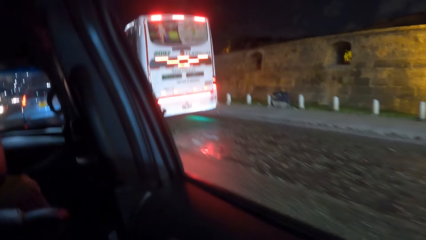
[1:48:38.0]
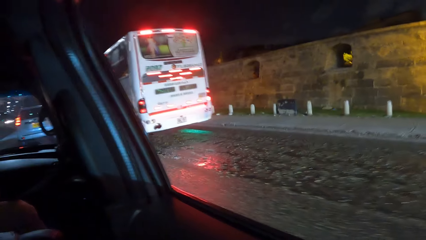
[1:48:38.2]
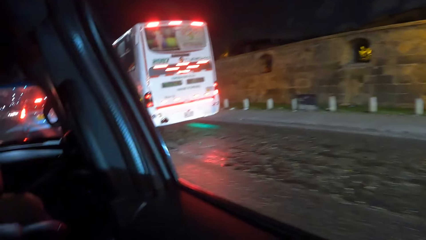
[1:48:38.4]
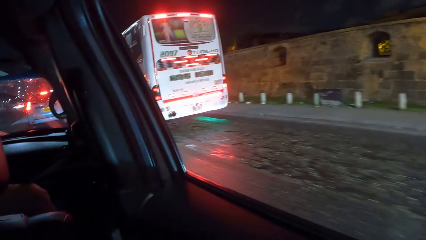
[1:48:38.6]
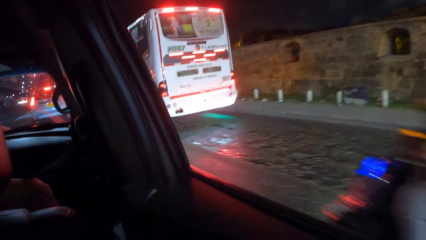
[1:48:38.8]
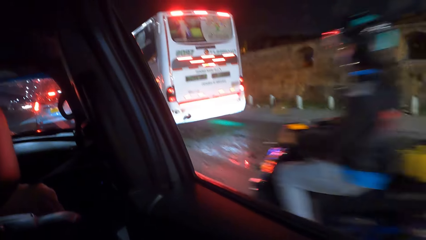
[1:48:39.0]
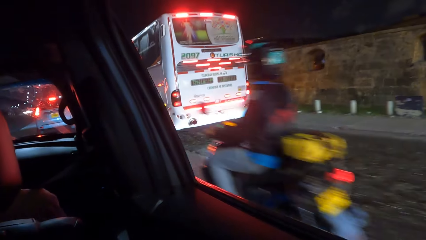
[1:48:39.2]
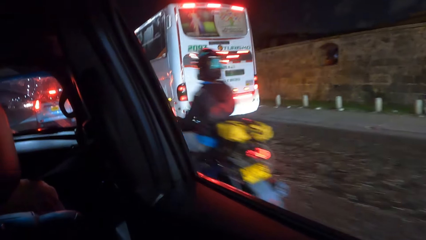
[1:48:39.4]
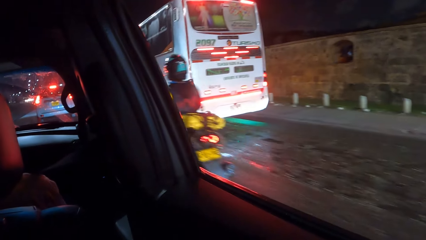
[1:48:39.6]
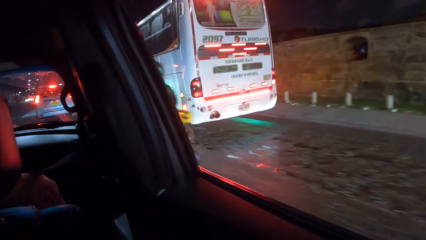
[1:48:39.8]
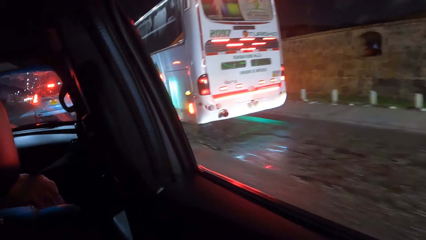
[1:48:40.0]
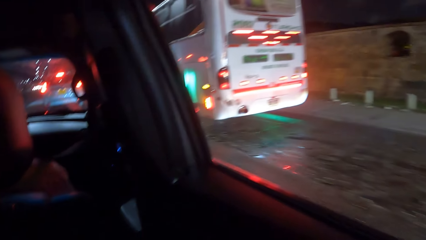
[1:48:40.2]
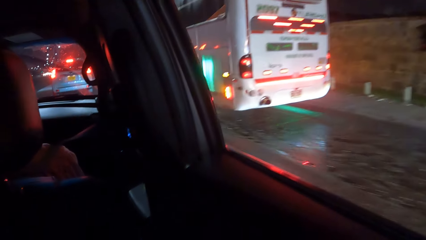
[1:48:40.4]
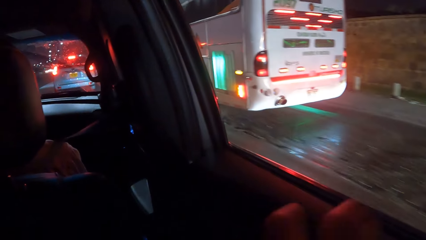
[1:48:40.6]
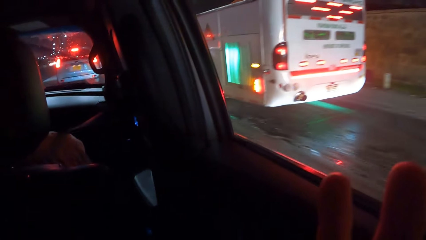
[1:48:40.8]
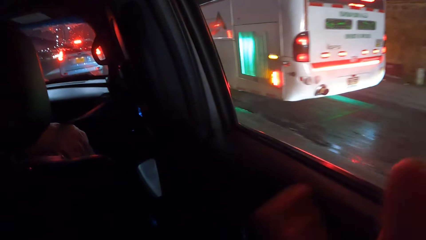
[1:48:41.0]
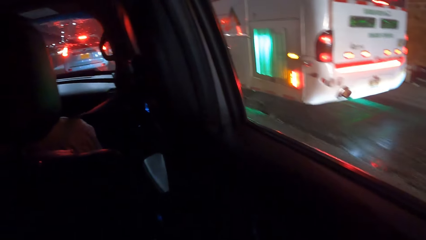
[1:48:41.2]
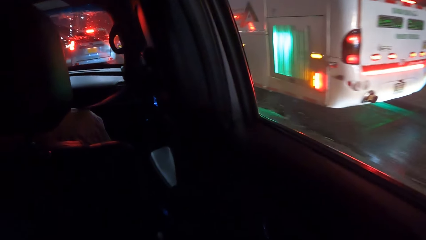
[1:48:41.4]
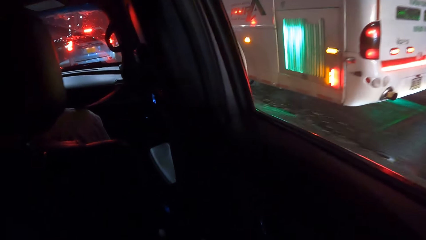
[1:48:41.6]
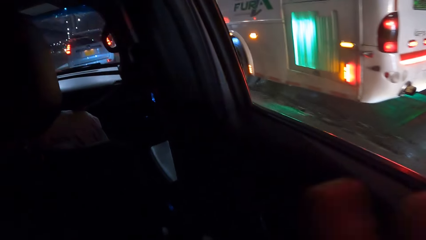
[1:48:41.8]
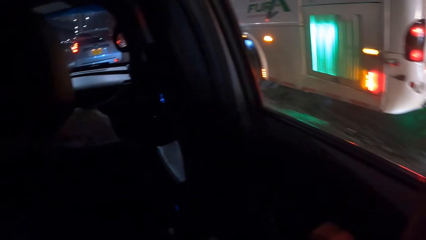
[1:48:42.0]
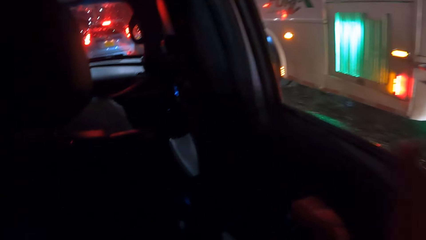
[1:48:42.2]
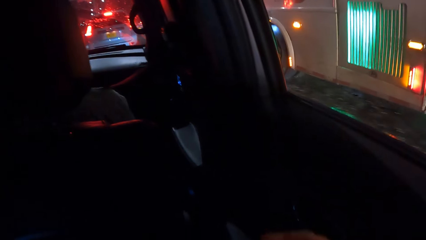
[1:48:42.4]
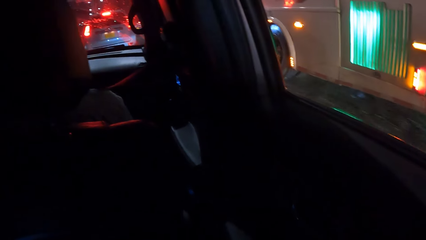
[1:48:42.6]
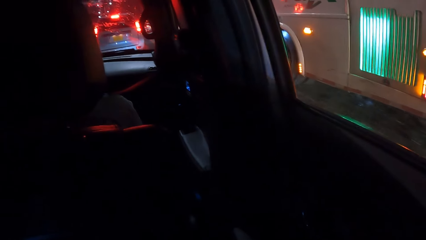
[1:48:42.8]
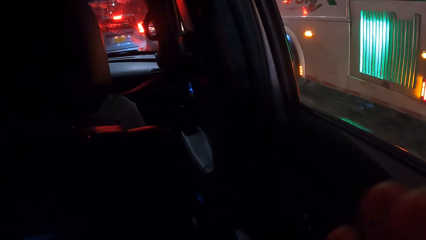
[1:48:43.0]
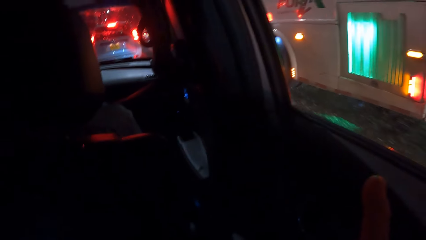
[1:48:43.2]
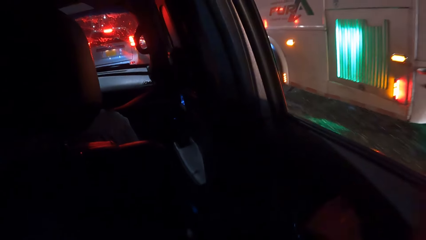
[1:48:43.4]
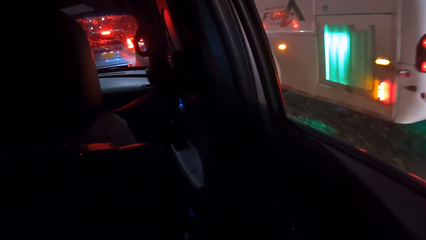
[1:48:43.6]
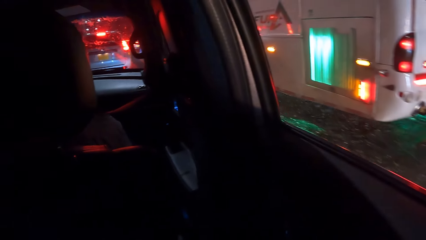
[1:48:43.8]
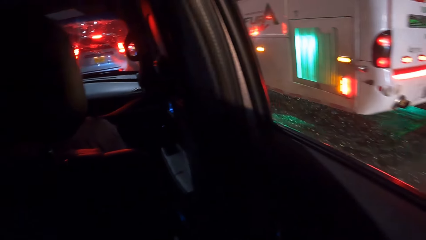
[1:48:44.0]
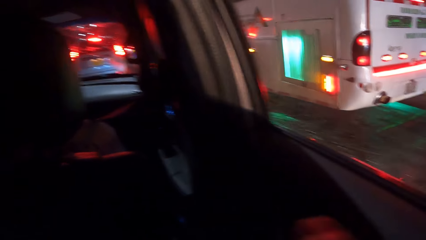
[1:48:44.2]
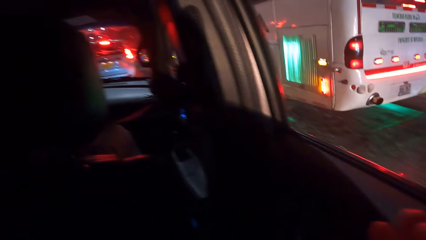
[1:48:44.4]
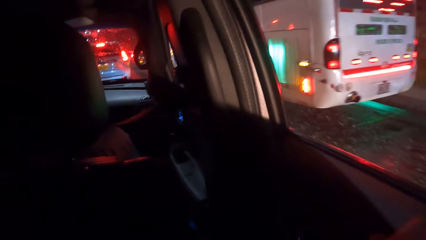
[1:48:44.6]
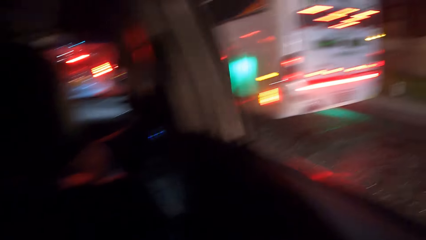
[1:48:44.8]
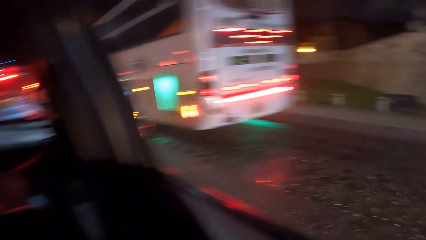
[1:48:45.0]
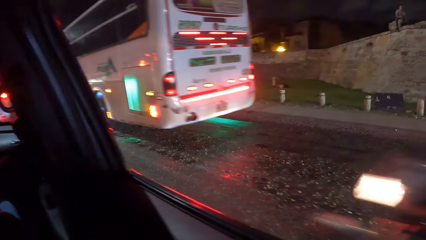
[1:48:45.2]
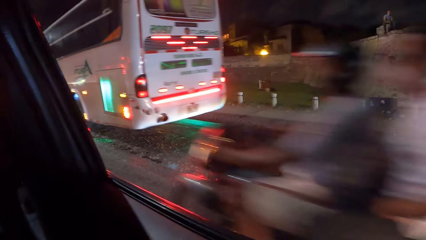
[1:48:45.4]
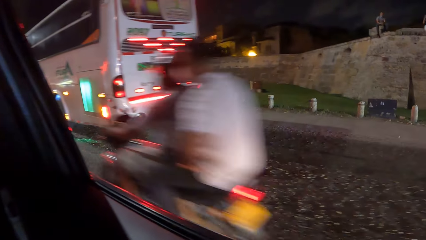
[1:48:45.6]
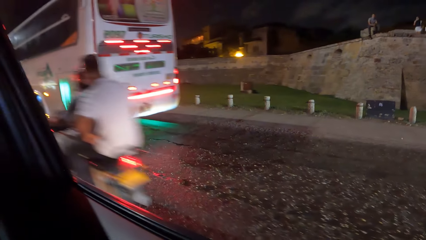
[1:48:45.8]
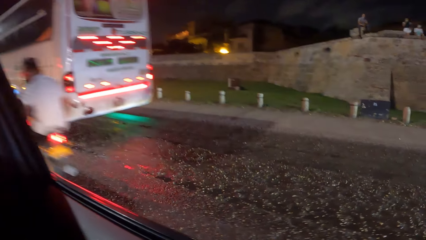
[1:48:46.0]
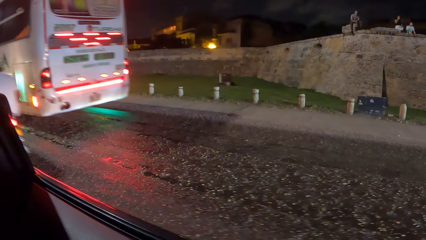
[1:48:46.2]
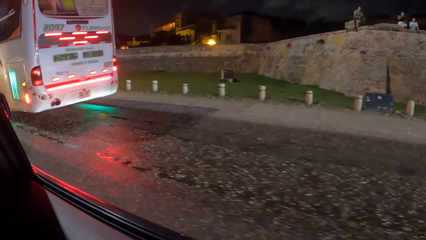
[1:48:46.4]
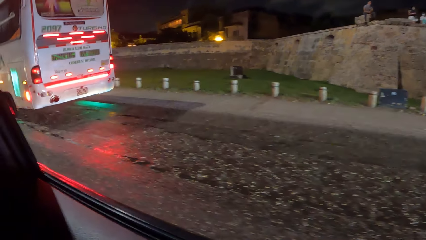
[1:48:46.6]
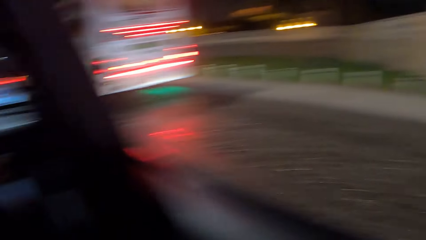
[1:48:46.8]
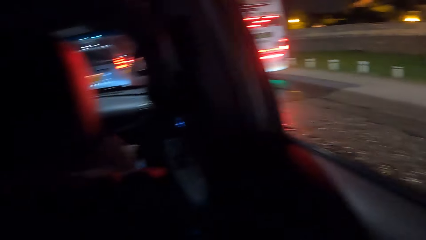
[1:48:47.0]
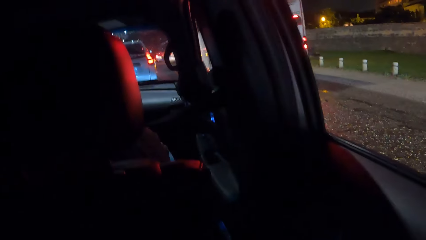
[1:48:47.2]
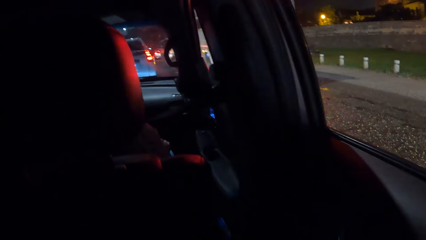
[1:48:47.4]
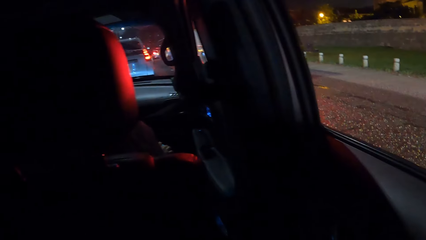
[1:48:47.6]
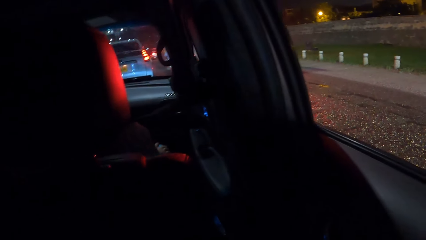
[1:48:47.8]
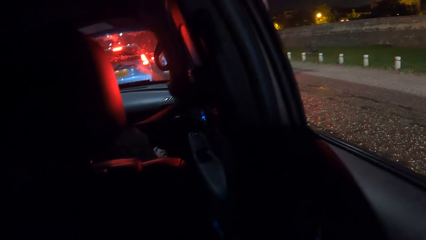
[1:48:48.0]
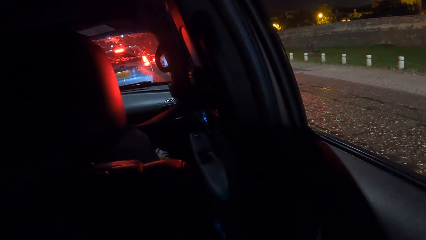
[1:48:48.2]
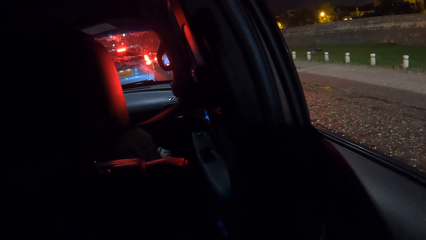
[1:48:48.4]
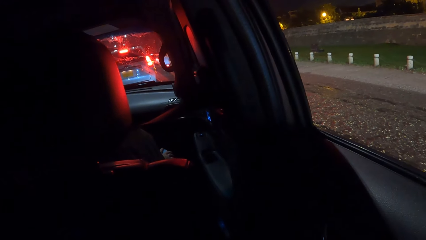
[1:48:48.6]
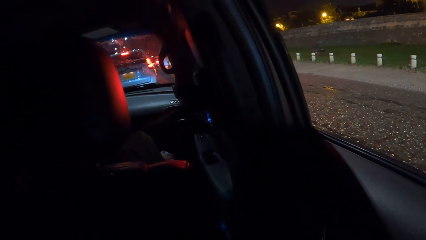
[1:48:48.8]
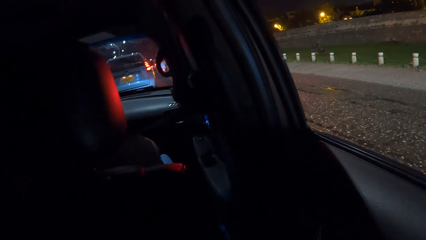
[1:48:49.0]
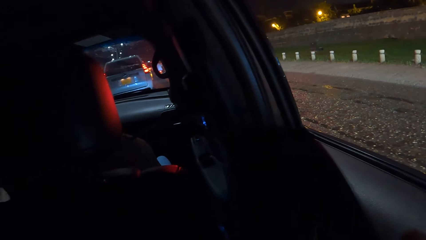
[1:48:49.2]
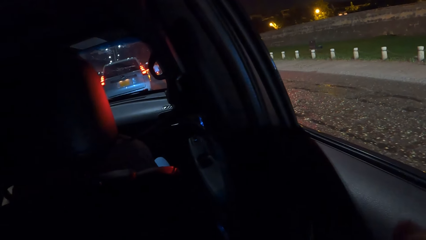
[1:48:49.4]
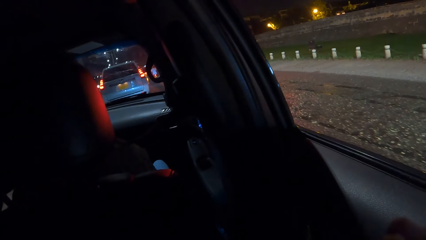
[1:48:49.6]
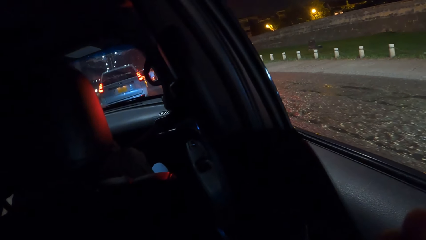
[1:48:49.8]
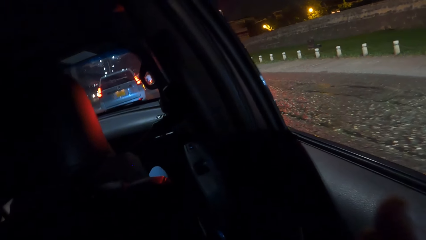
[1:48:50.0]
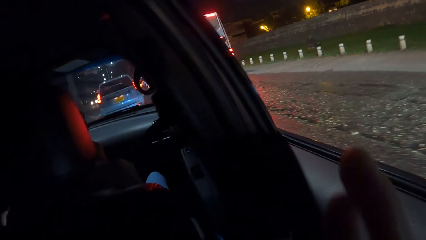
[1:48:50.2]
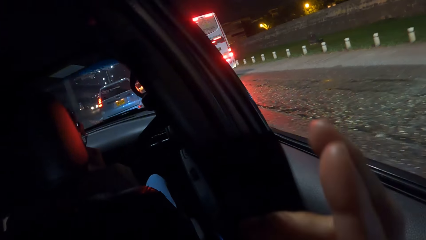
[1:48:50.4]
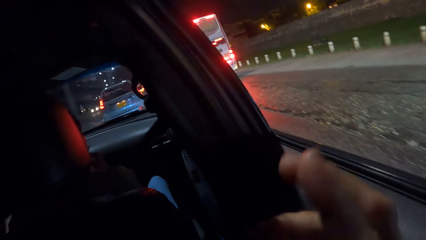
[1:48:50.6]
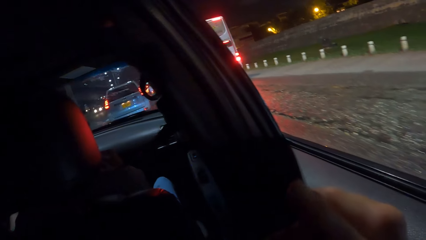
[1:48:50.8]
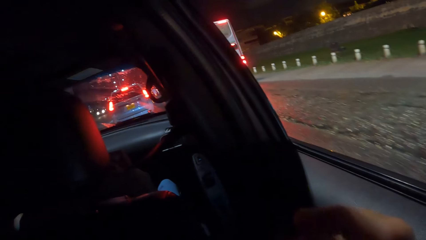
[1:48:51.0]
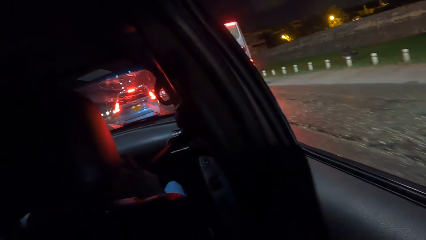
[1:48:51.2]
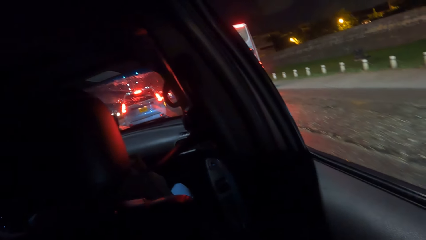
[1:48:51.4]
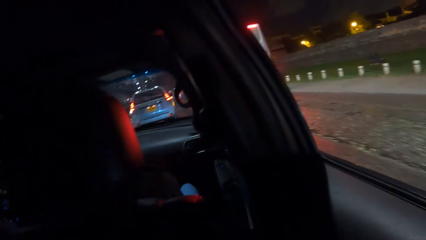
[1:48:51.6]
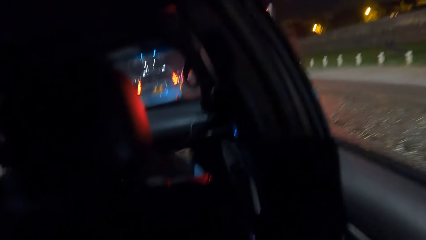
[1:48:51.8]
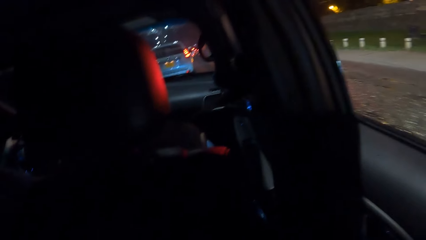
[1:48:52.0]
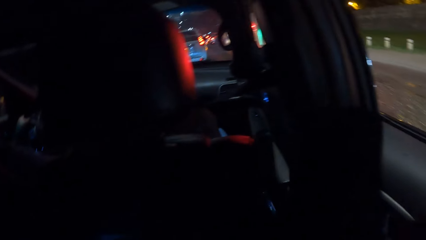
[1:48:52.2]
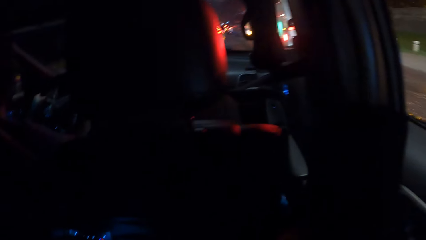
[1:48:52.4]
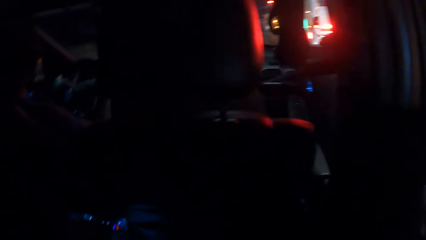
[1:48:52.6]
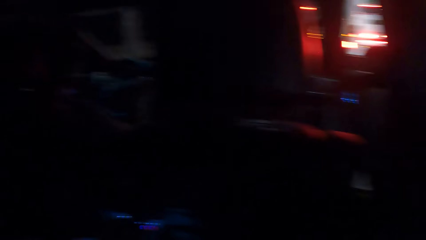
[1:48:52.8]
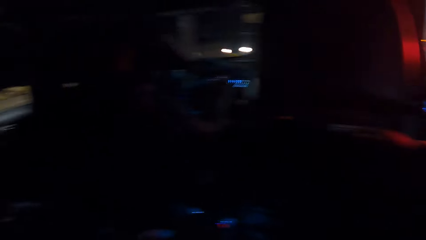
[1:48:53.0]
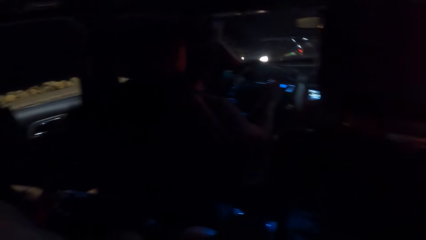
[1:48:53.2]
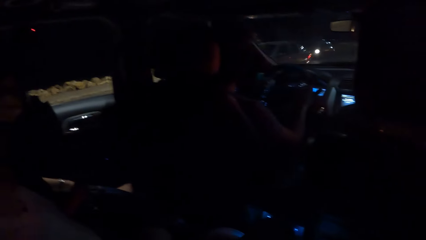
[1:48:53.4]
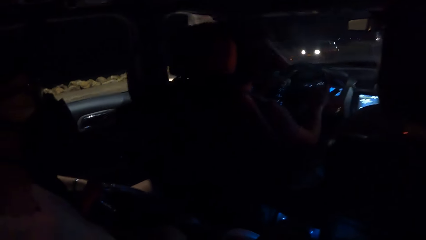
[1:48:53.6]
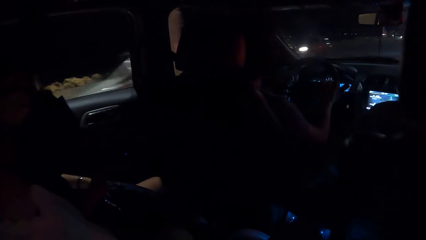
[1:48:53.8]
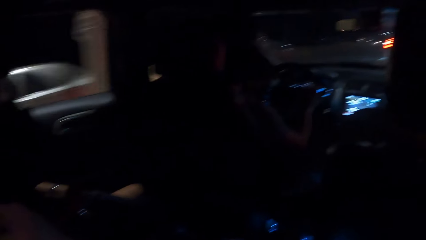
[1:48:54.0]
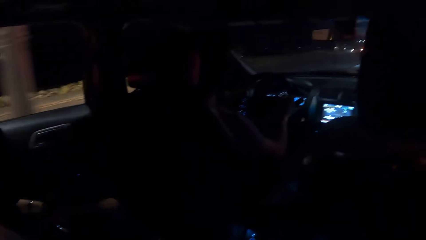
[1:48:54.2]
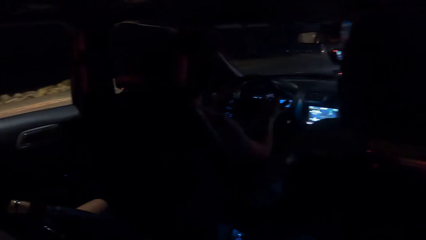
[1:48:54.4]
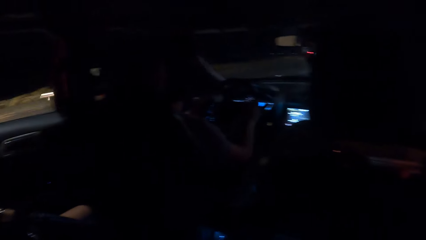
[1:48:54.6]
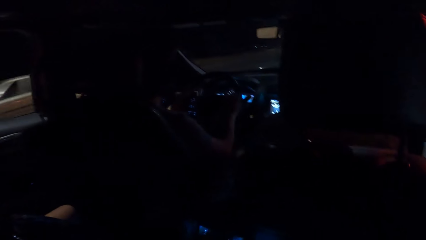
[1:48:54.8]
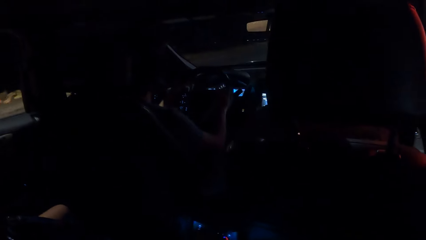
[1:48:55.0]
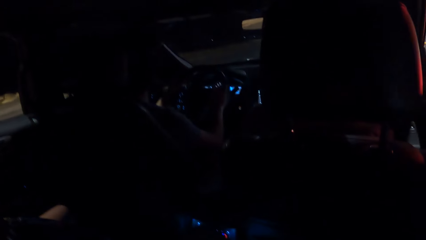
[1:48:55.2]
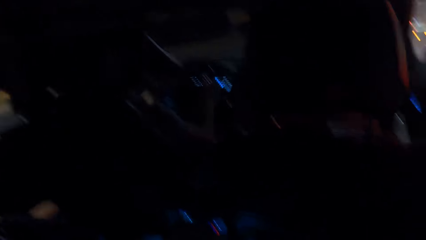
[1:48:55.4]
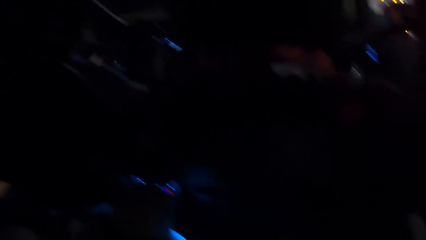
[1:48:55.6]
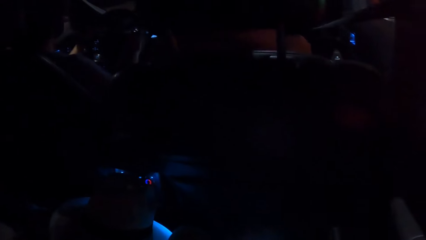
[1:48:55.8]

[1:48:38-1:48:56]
The camera wearer looks outside the window. He moves his hand. He moves the hand. He looks inside the car. A person looks around.
